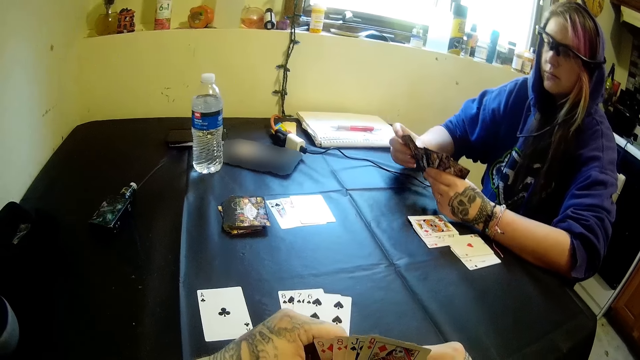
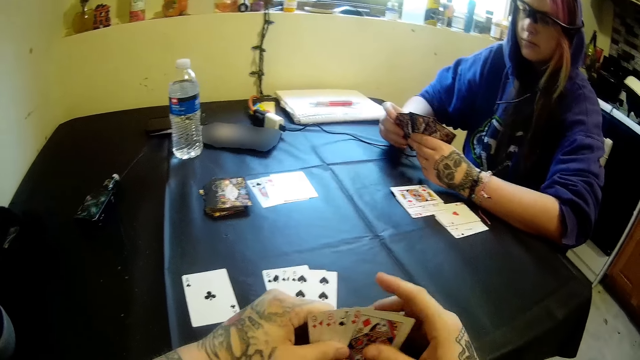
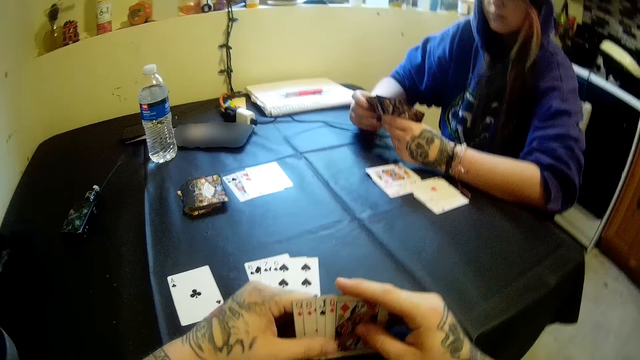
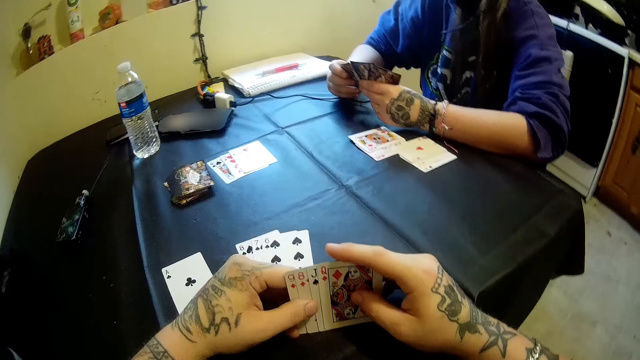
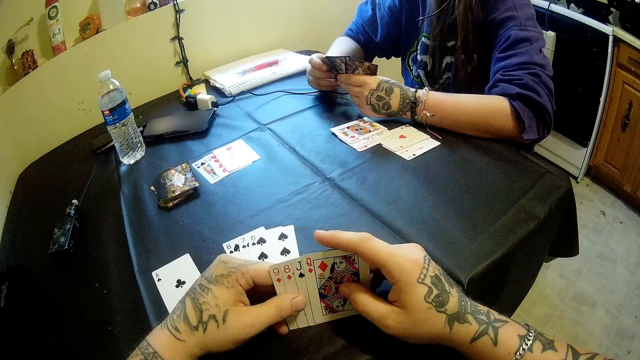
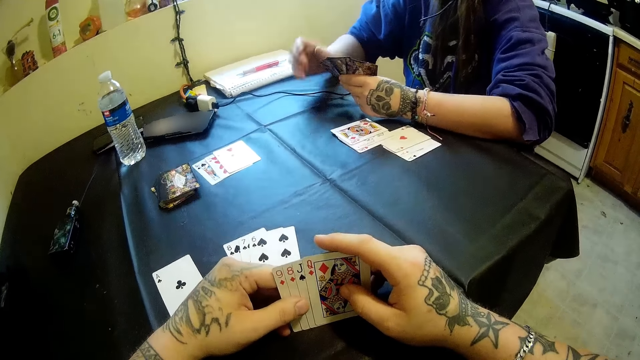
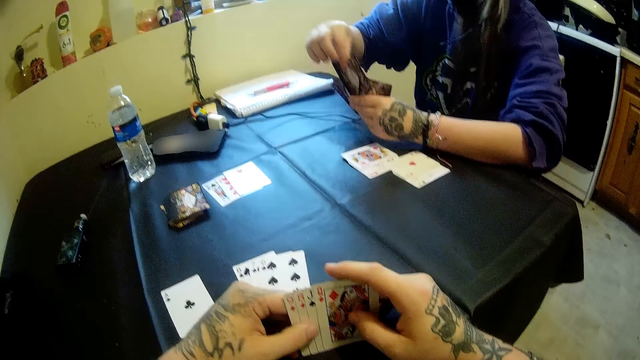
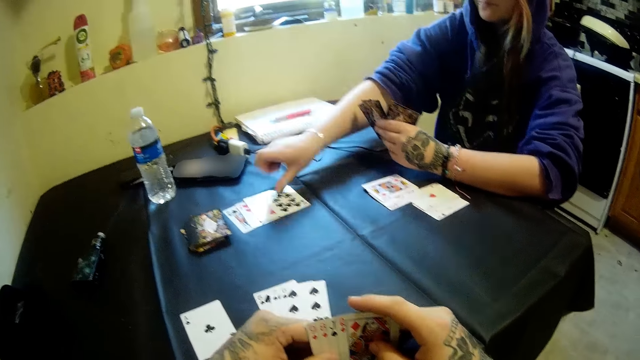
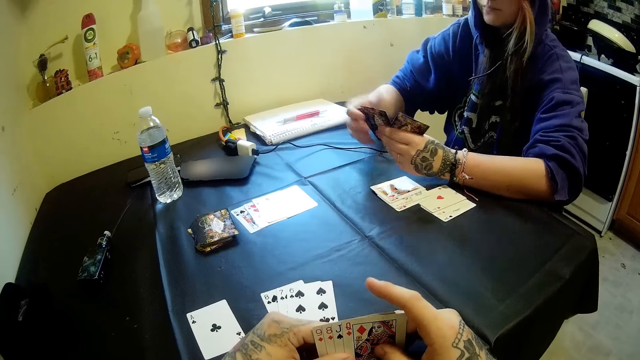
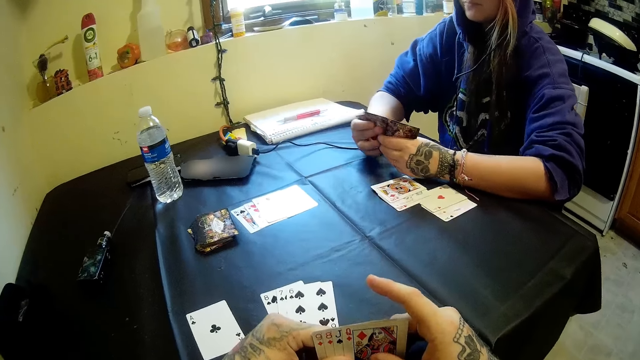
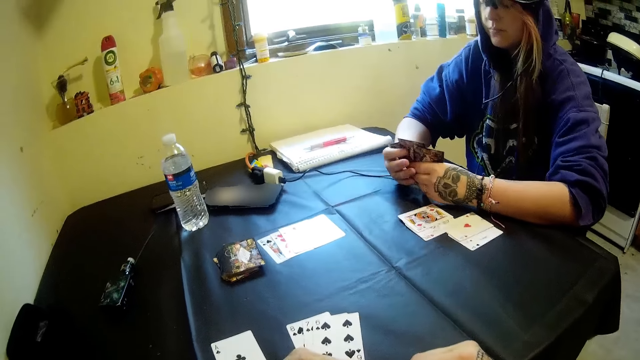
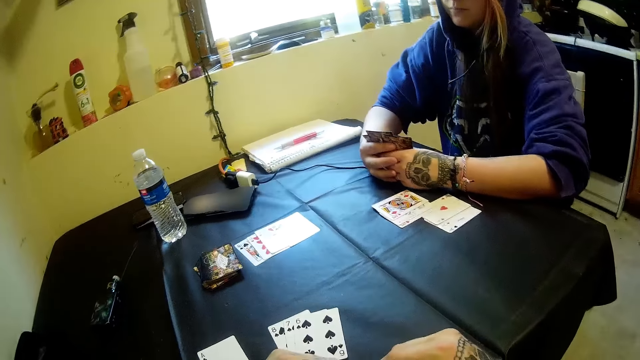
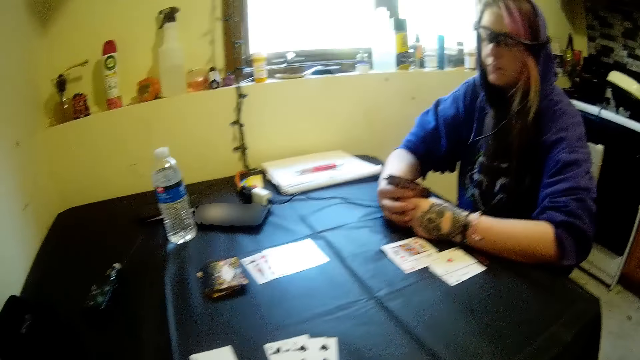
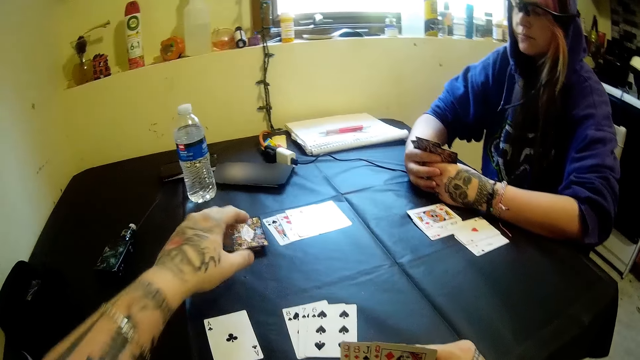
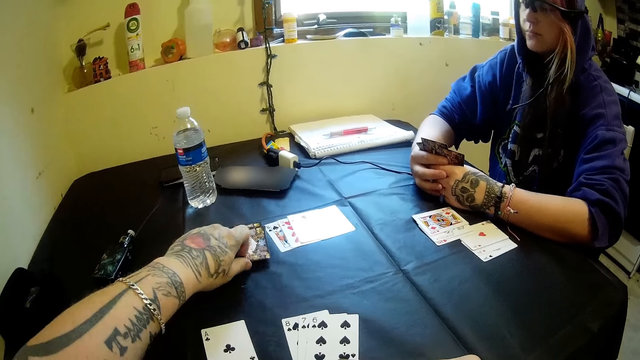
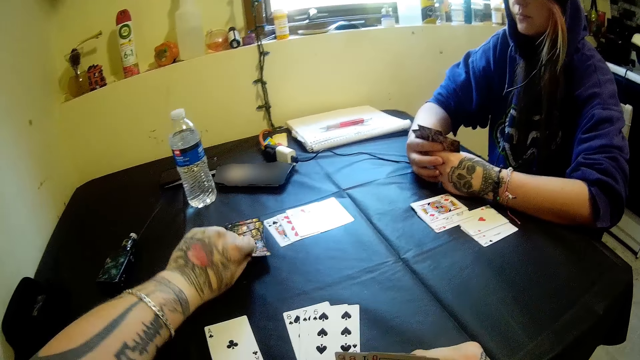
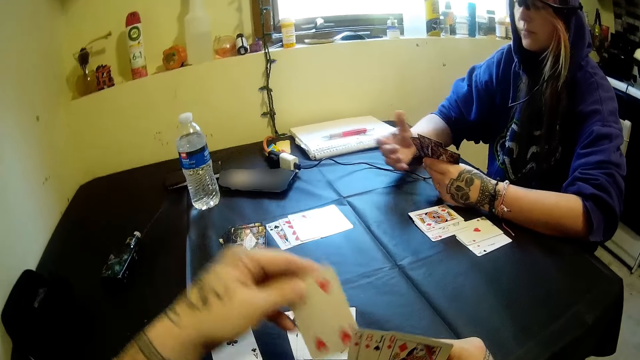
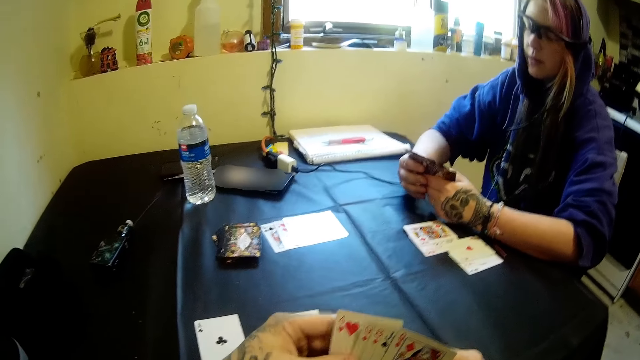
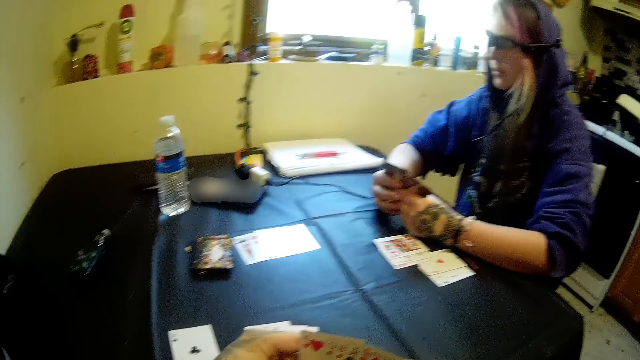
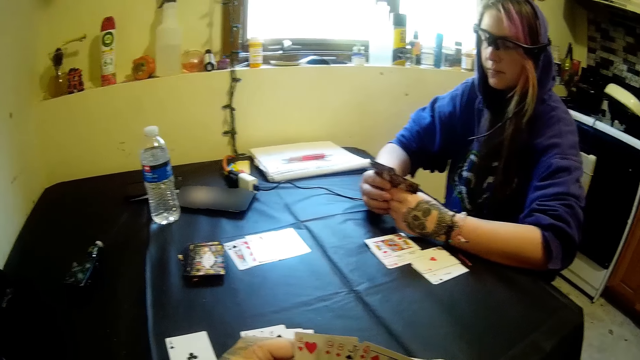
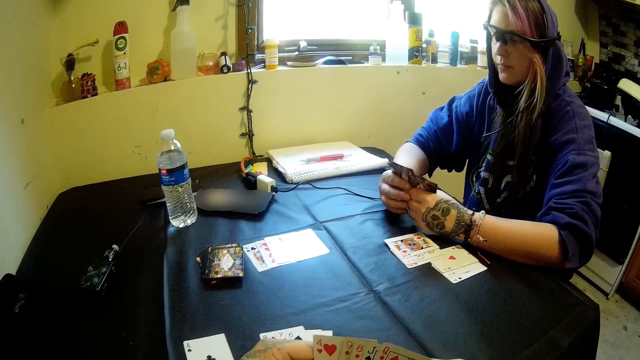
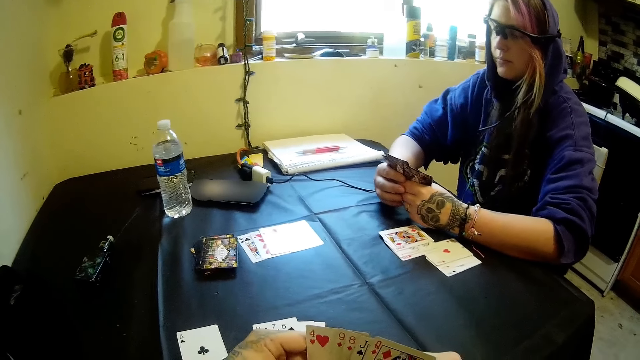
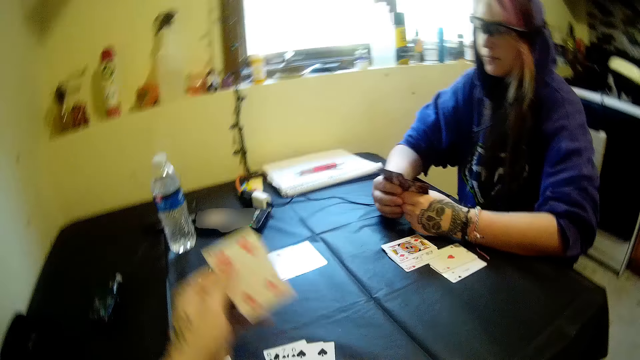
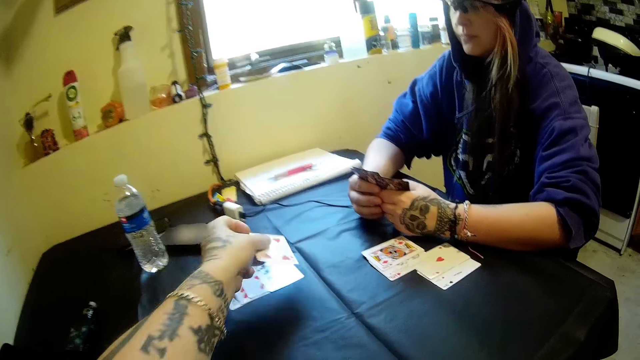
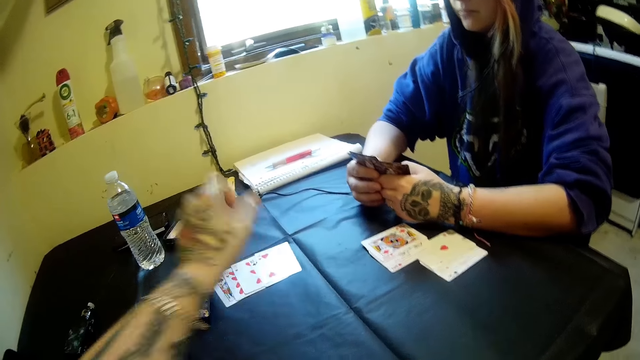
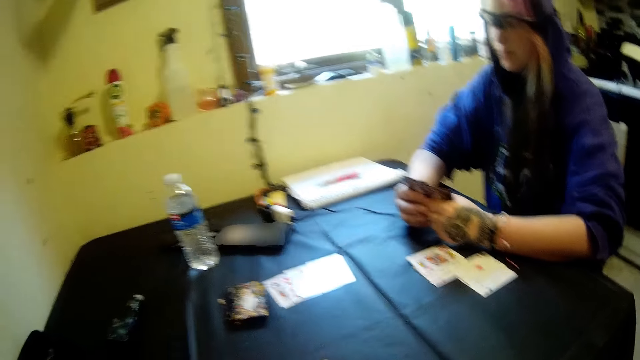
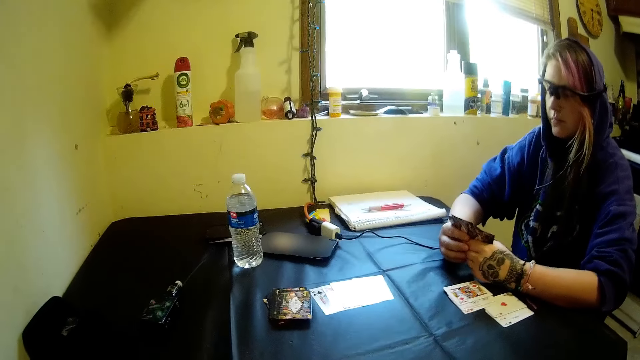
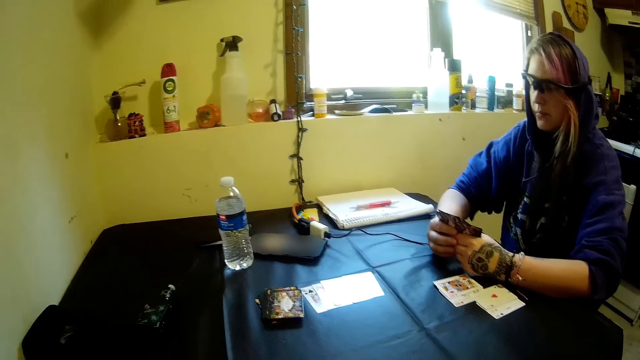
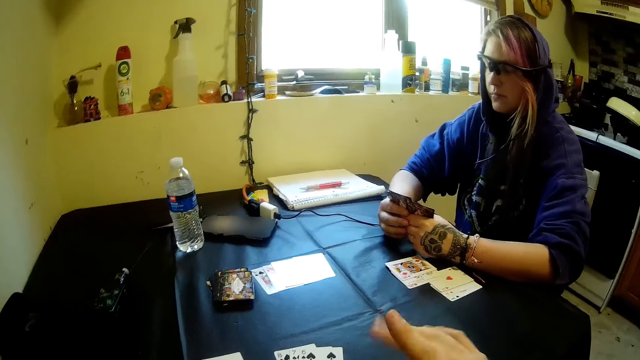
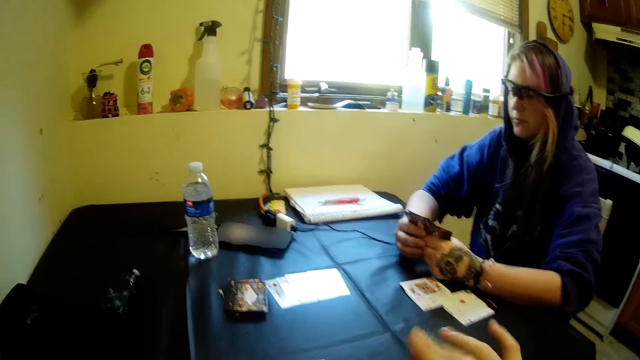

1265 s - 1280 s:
A woman moves cards from her hand to the table with her right hand. The camera wearer picks another card from the stack of cards on the table with his left hand. He drops a card on the table with his left hand.

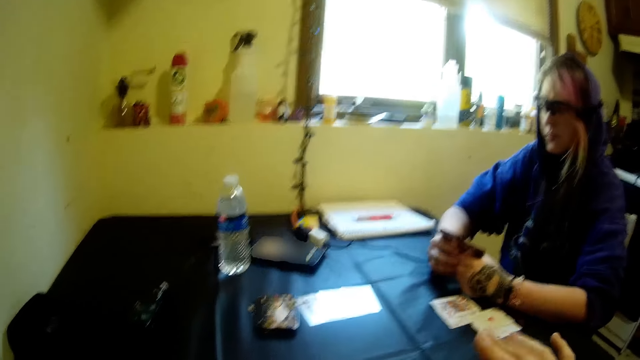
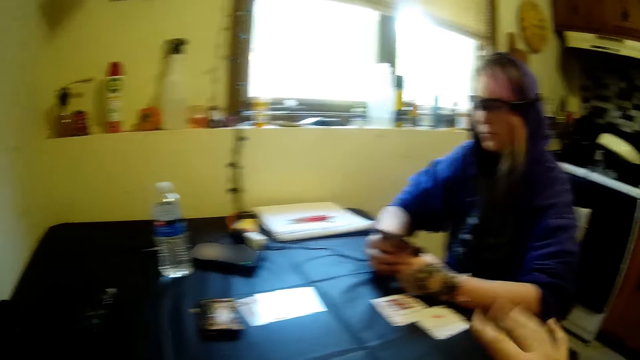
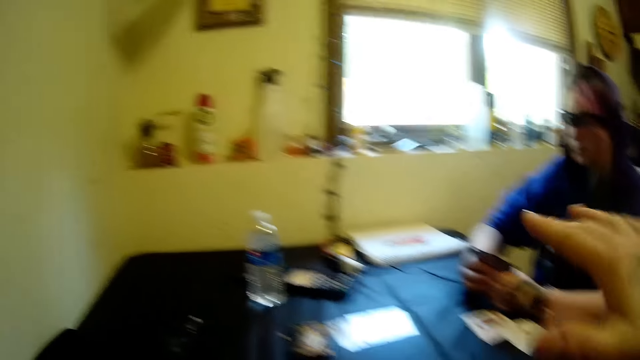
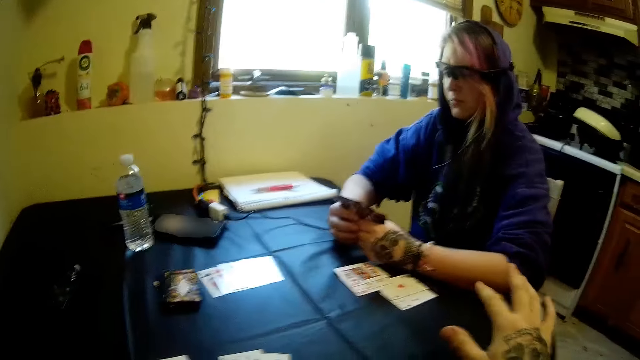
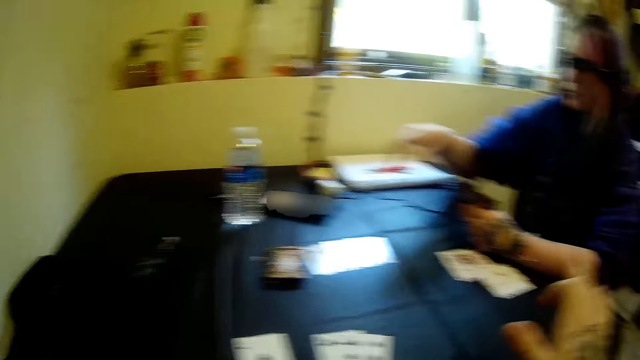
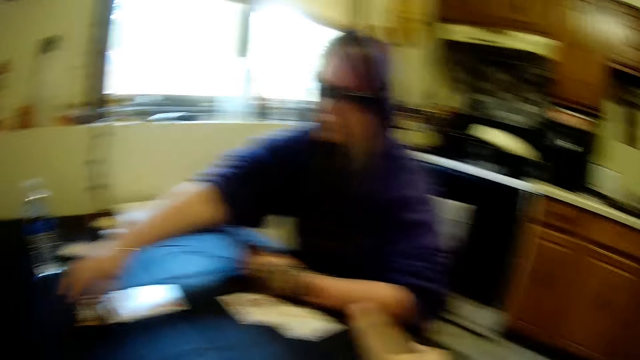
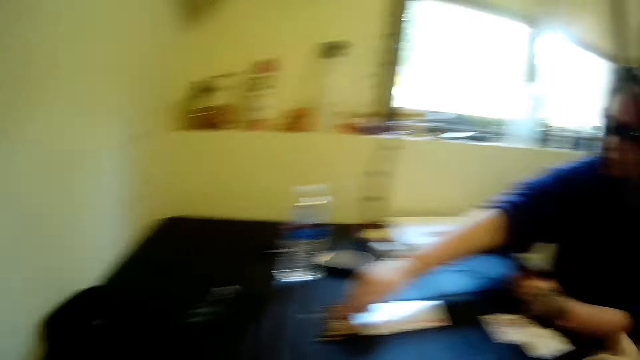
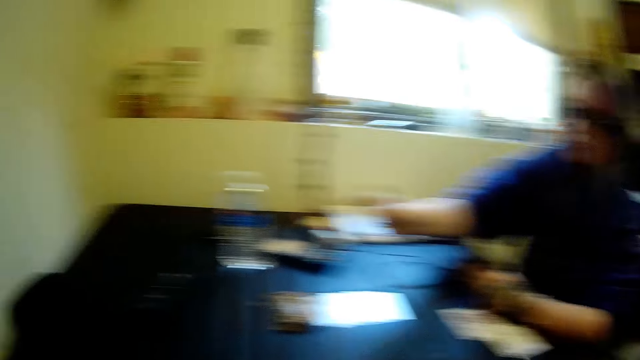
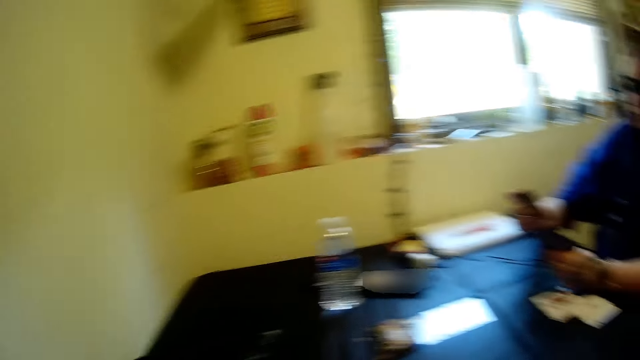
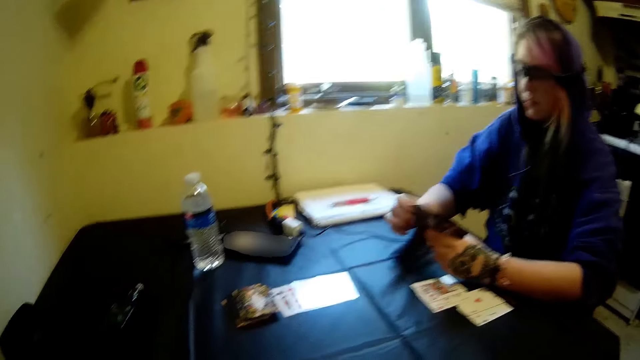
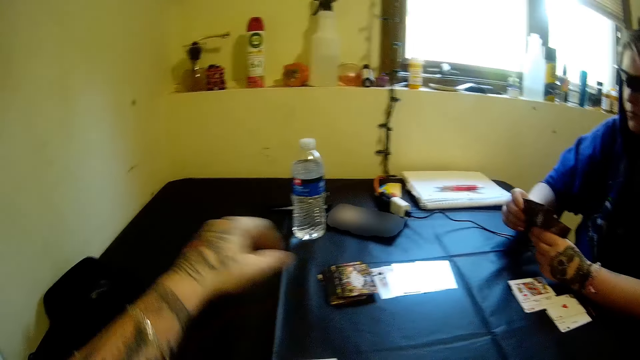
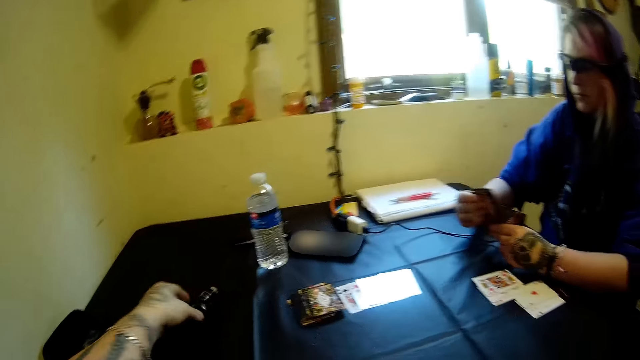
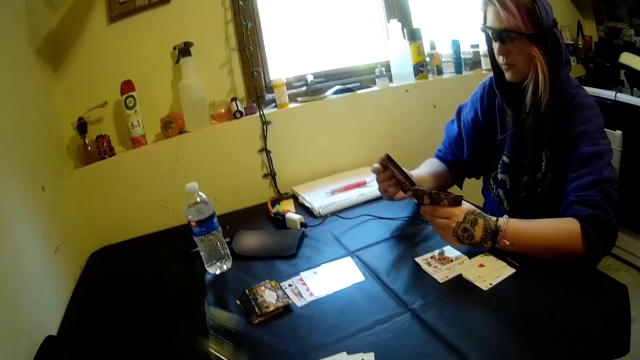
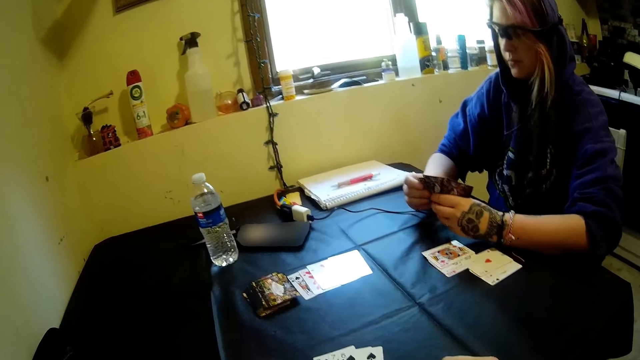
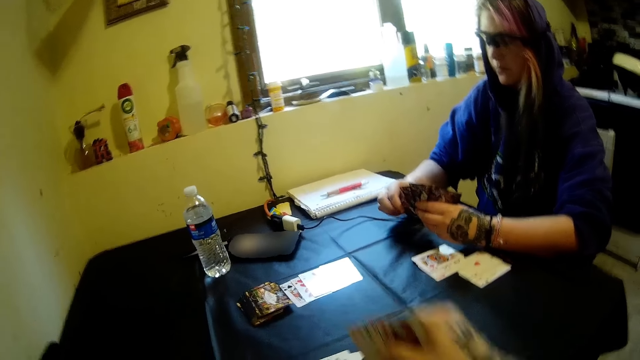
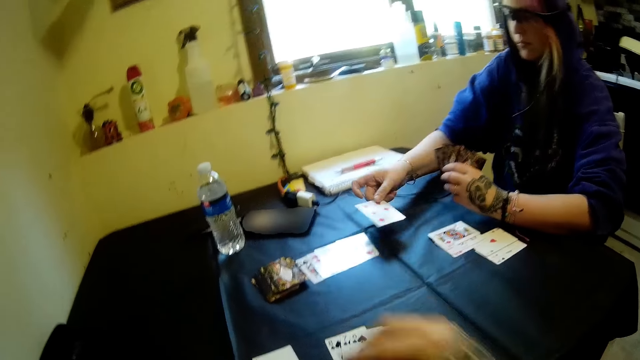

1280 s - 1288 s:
The woman picks another card from the stack of cards on the table with her right hand. The camera wearer picks the electric cigarette from the table with his left hand.
